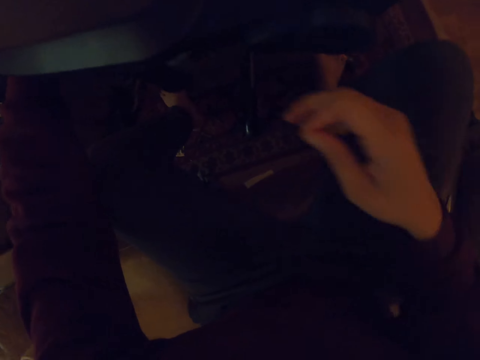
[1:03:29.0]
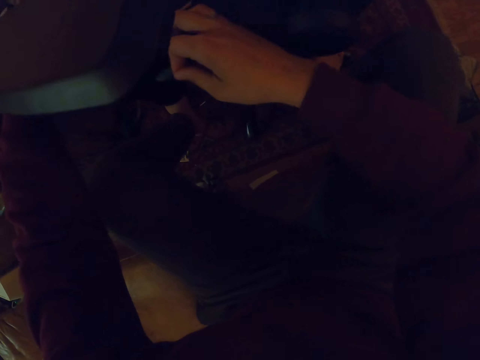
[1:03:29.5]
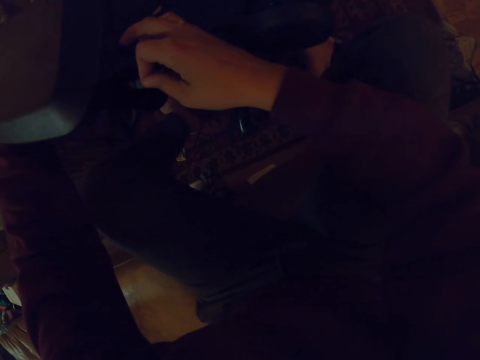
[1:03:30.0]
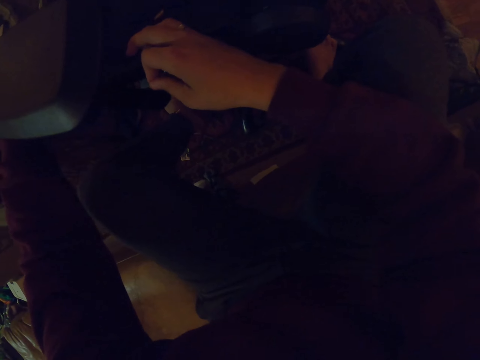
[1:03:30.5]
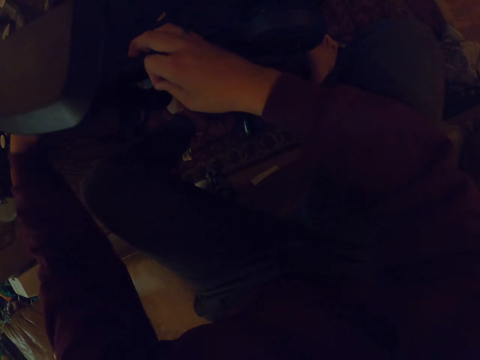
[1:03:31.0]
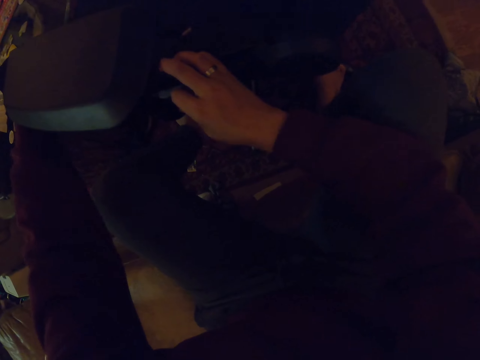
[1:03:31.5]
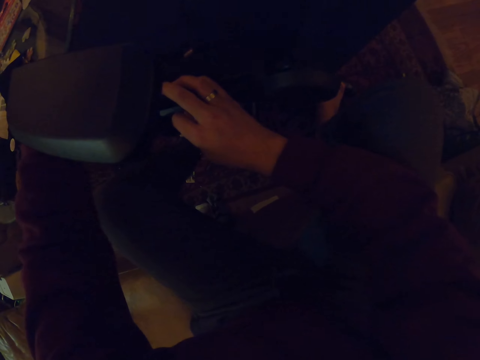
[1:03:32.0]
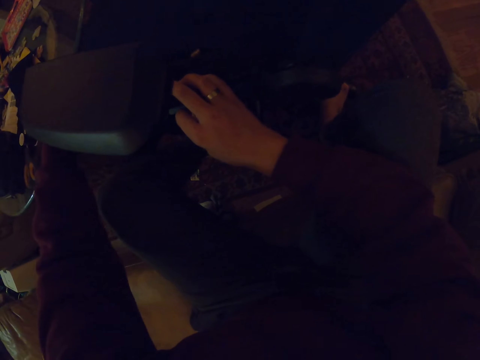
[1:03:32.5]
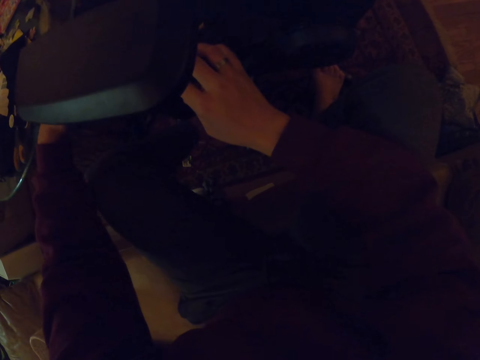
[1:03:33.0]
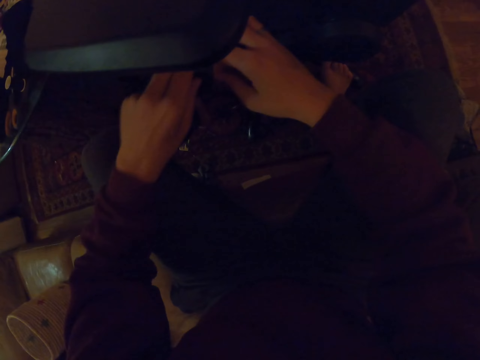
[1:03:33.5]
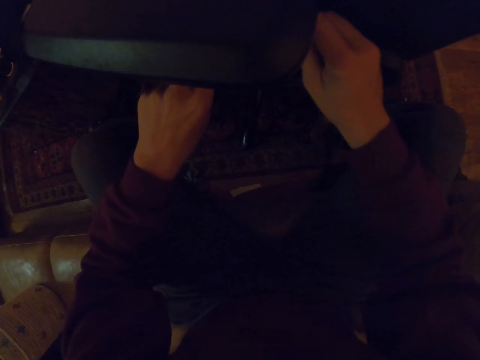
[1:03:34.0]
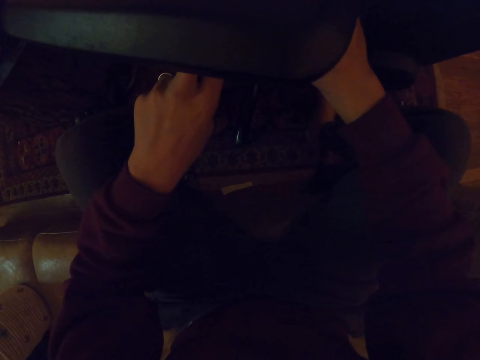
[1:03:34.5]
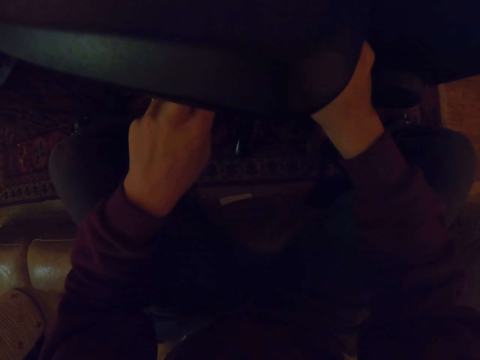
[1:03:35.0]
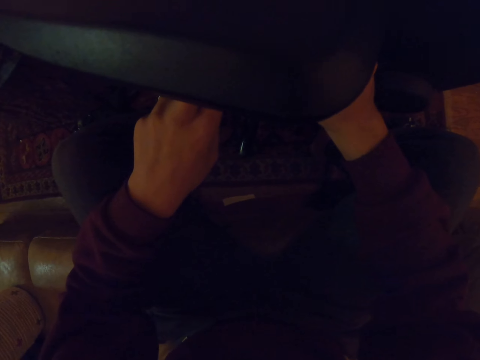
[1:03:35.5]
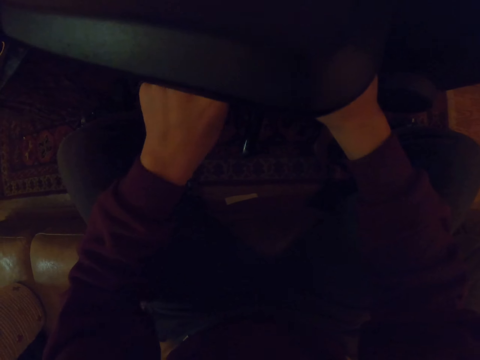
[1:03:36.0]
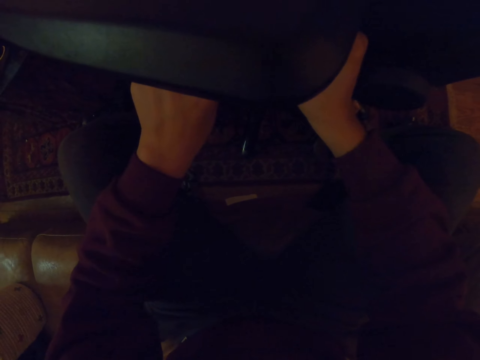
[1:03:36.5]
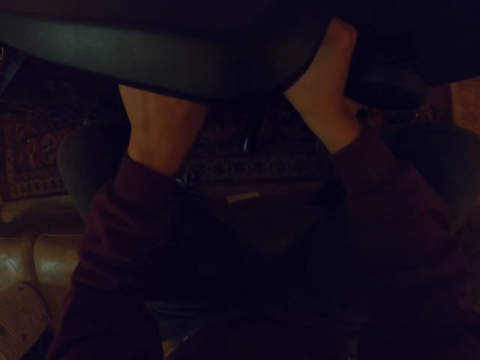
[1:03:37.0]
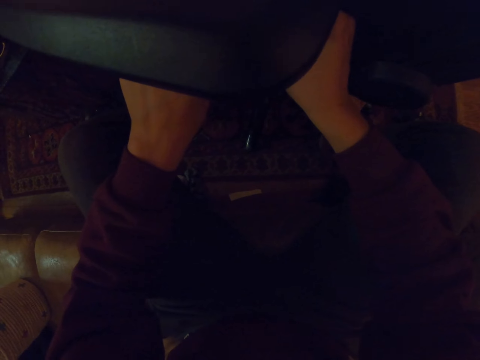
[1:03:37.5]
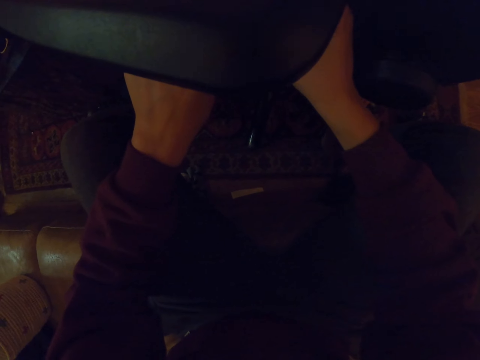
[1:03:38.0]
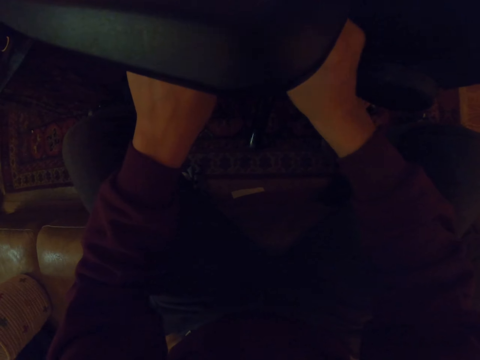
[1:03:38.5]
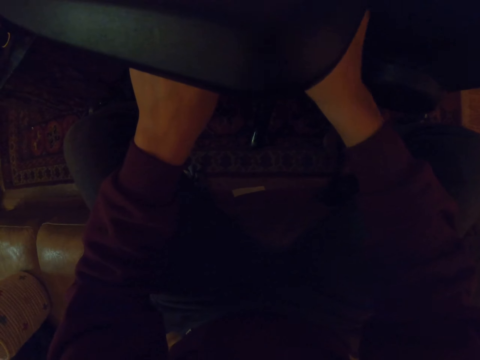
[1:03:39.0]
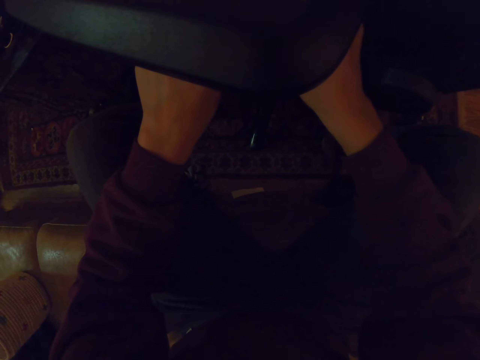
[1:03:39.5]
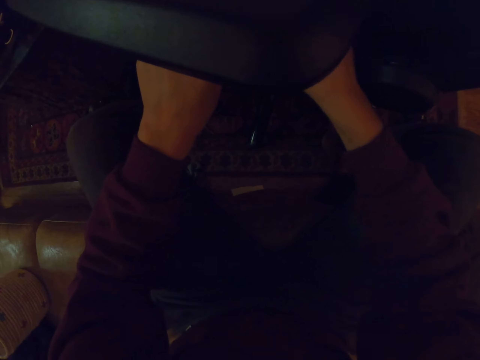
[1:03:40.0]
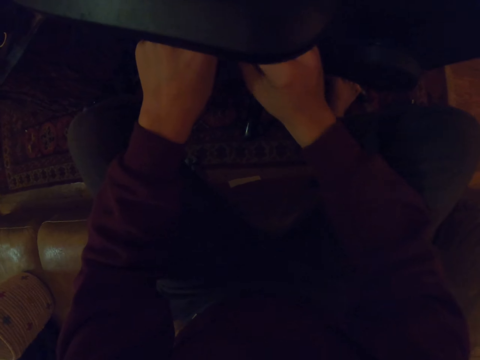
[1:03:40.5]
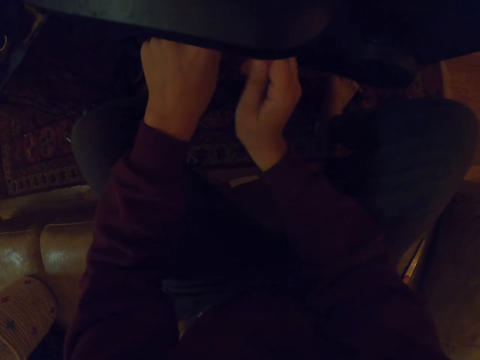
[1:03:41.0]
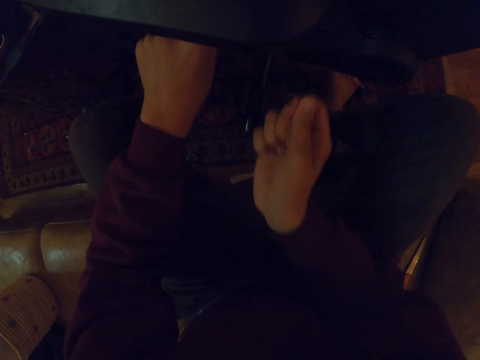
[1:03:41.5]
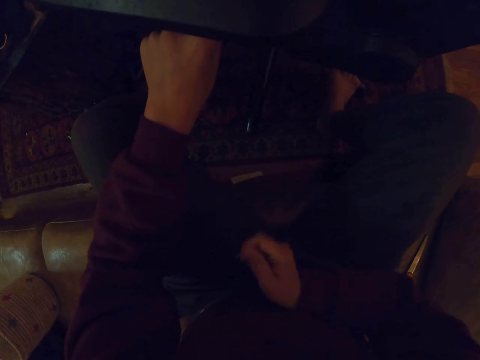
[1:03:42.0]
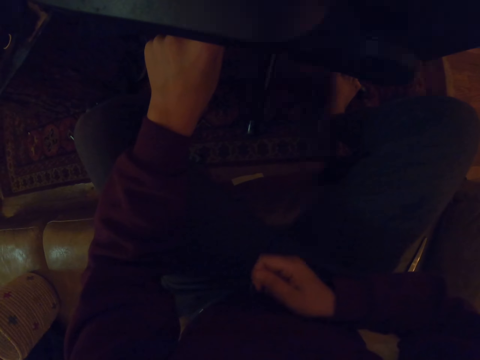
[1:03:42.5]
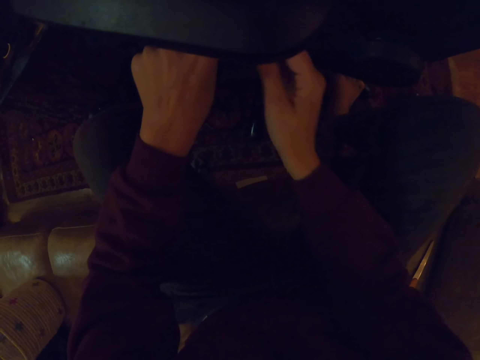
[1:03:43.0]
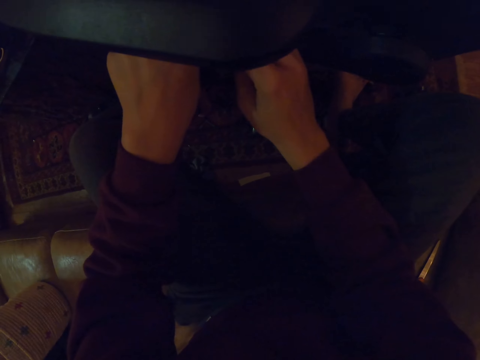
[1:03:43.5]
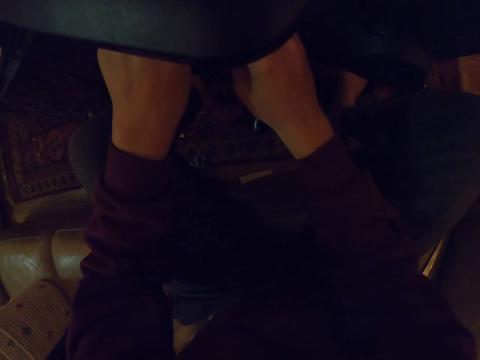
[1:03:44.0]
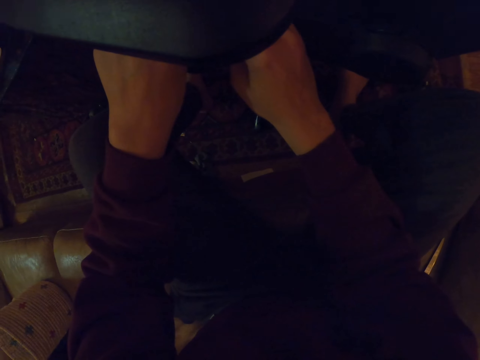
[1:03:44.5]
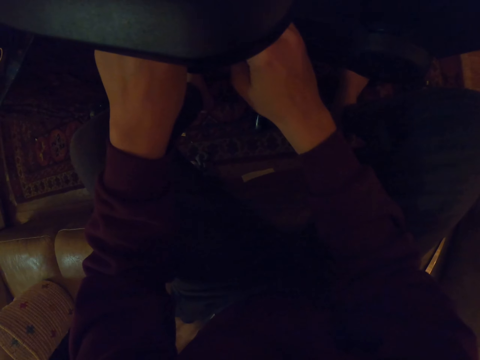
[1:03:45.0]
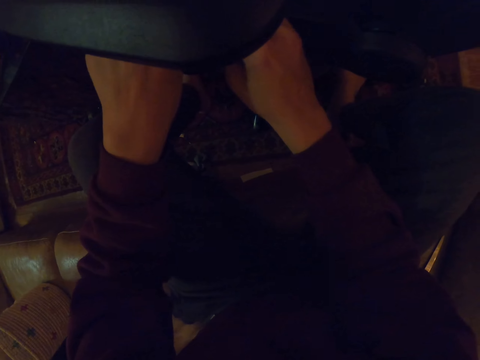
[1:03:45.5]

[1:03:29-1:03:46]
The camera wearer touches the chair with both hands. They move the left hand to the chair. They insert a needle on the arm of the chair. They hold the thread with both hands. They sew the chair with both hands. They pull the thread with the right hand.

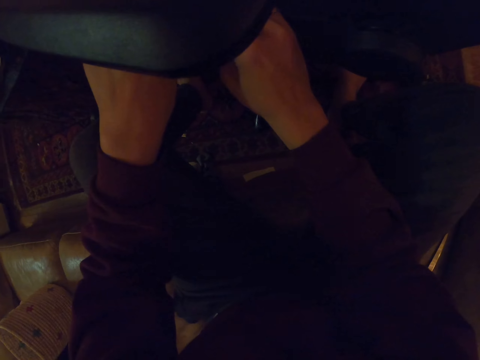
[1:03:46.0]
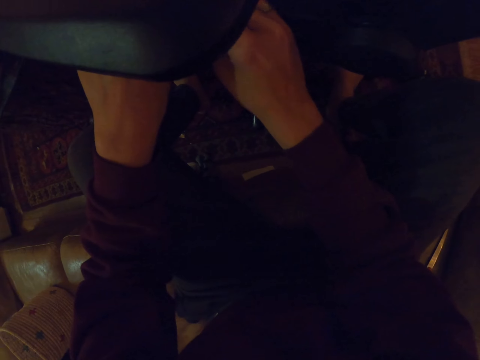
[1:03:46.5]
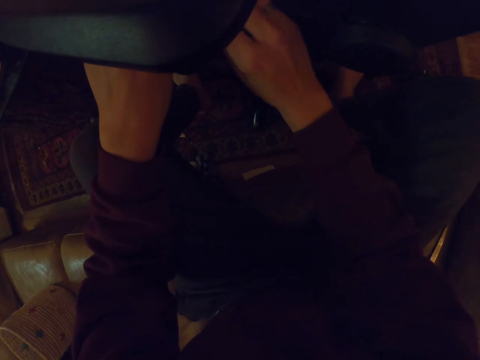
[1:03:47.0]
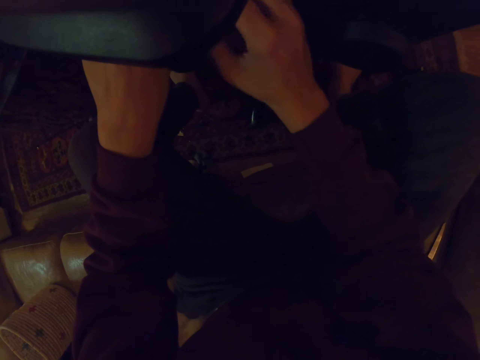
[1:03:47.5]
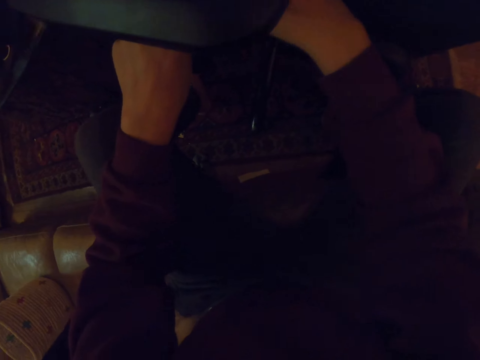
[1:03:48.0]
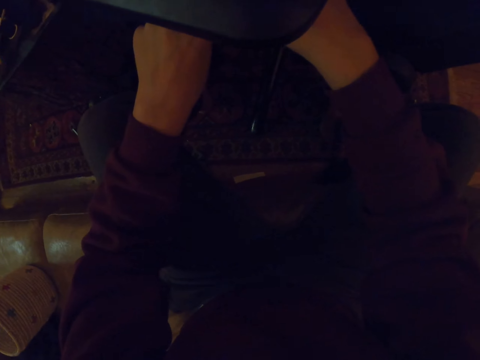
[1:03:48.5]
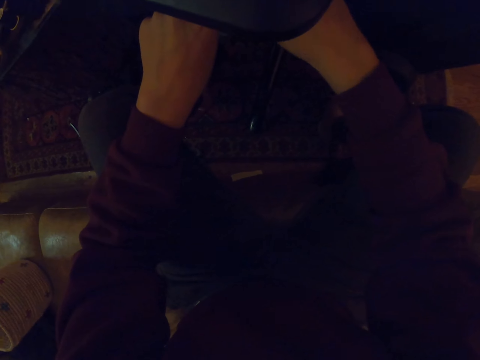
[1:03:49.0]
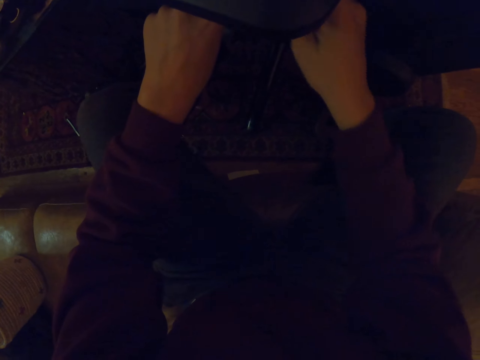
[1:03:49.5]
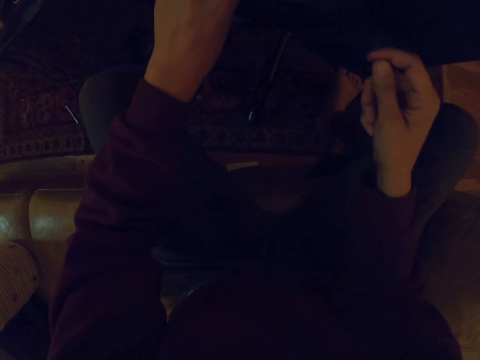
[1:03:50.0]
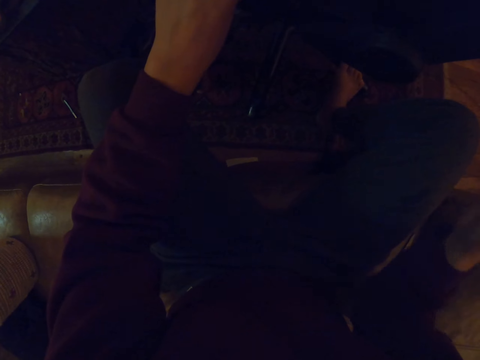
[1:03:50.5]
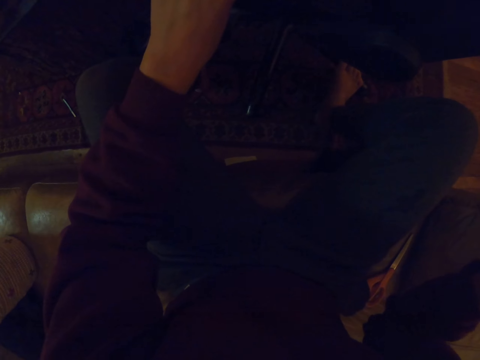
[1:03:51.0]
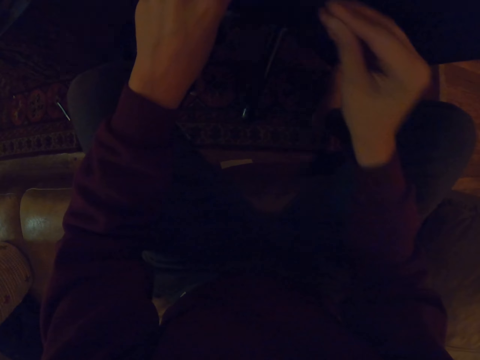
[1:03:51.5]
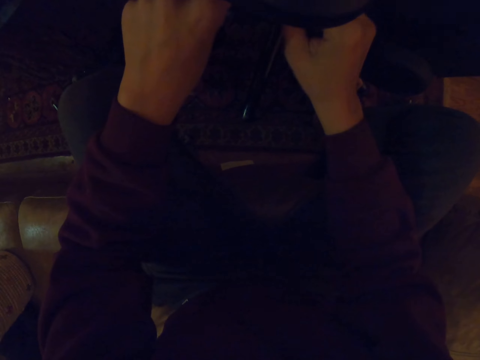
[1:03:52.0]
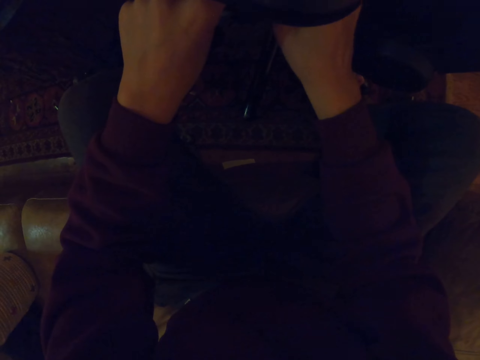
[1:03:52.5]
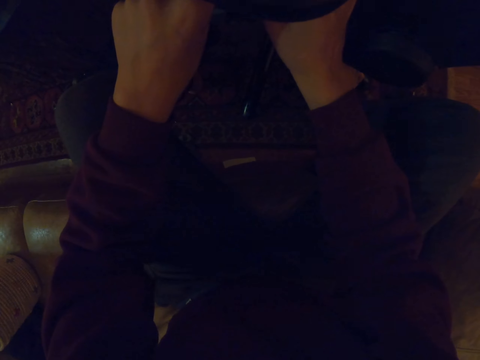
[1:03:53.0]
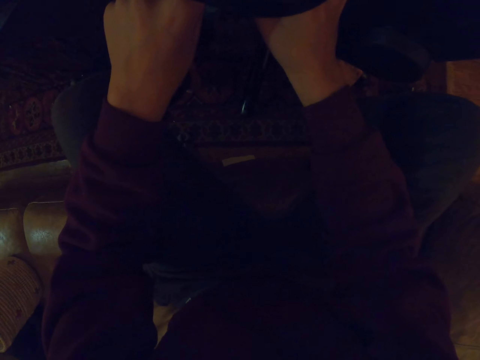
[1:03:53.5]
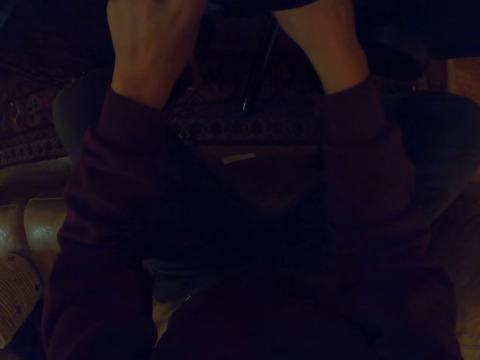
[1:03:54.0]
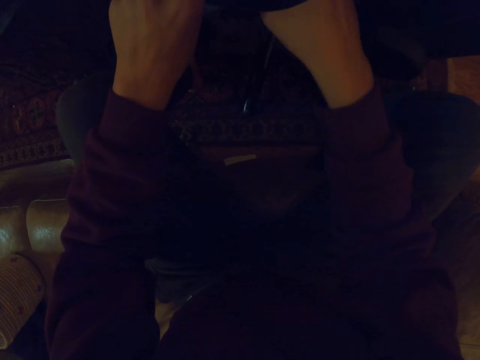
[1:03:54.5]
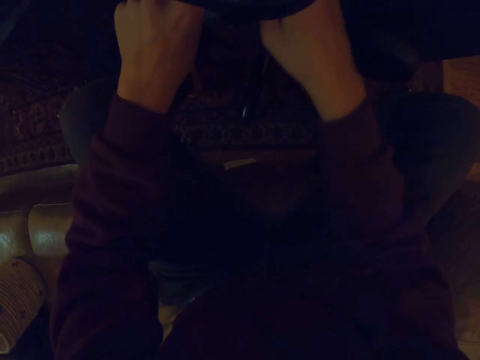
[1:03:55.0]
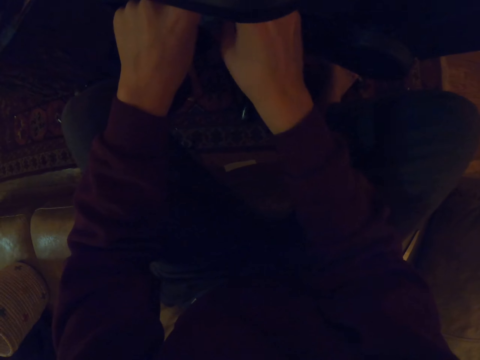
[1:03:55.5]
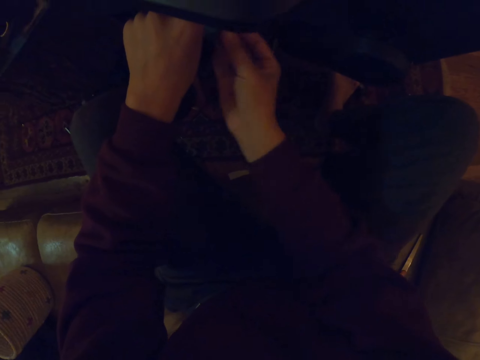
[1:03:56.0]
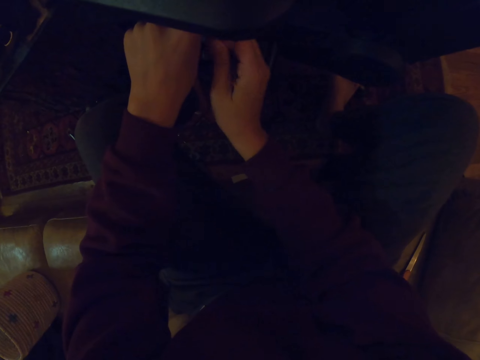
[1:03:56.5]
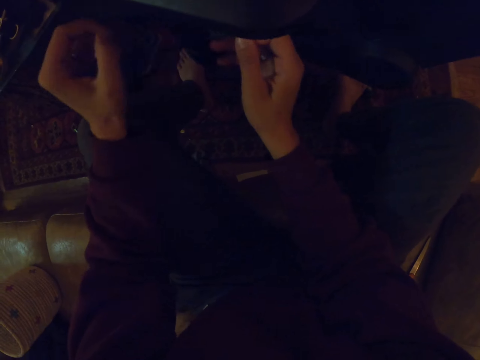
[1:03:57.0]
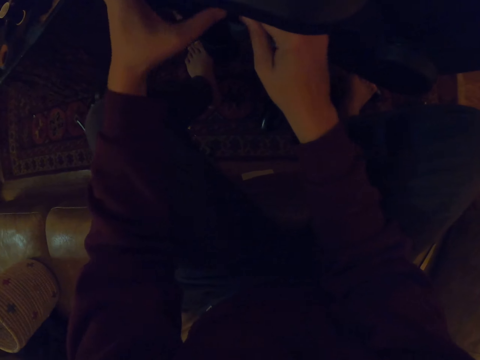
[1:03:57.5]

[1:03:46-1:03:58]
The camera wearer sews the chair with a hook. They pull a thread with the right hand. They sew the chair with the hook. They insert a needle on the arm of the chair.
